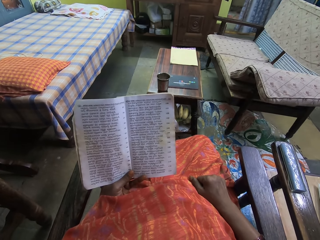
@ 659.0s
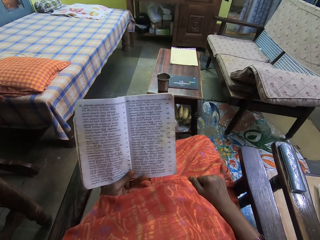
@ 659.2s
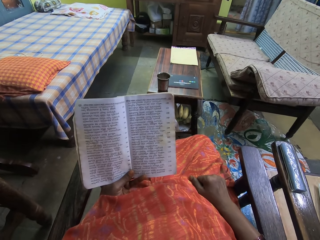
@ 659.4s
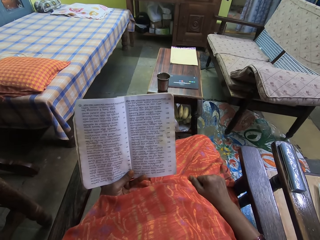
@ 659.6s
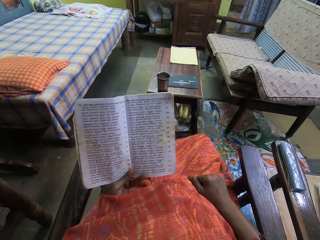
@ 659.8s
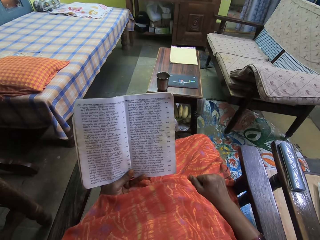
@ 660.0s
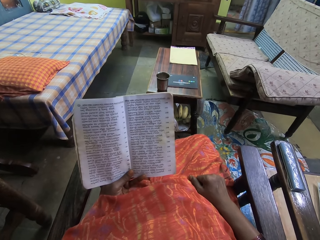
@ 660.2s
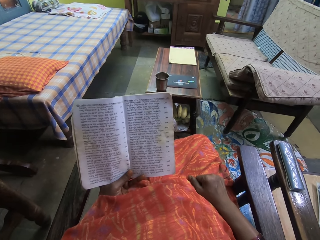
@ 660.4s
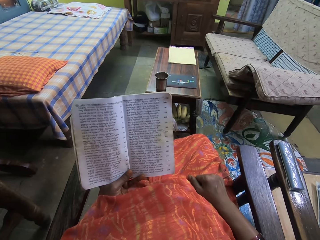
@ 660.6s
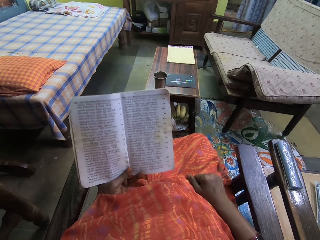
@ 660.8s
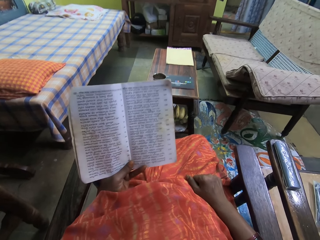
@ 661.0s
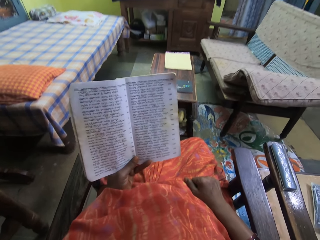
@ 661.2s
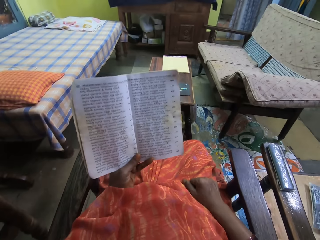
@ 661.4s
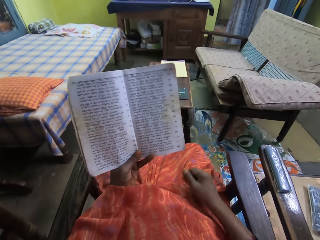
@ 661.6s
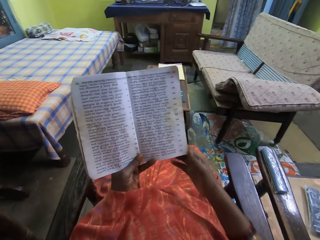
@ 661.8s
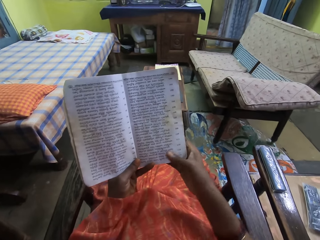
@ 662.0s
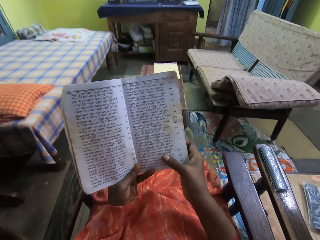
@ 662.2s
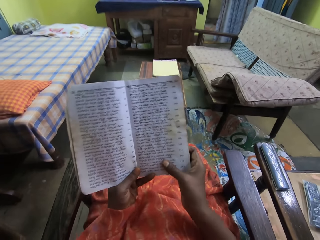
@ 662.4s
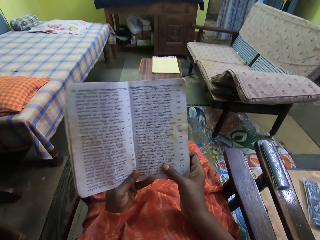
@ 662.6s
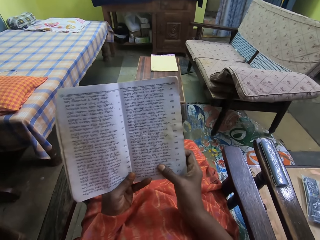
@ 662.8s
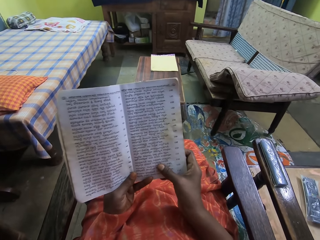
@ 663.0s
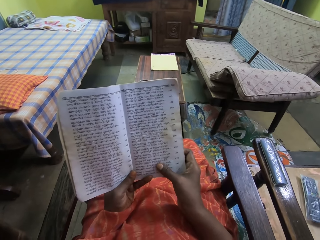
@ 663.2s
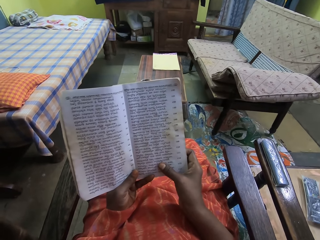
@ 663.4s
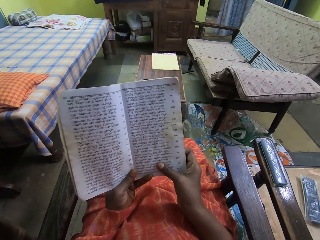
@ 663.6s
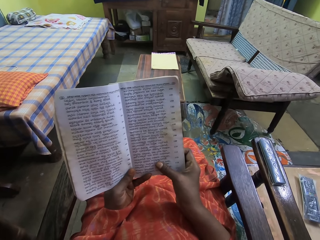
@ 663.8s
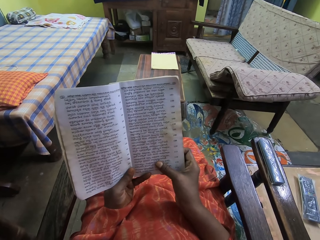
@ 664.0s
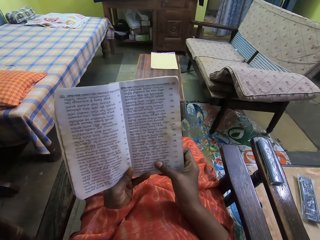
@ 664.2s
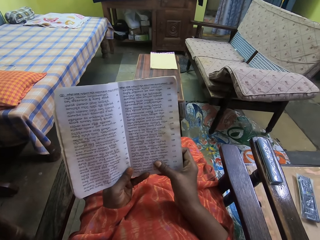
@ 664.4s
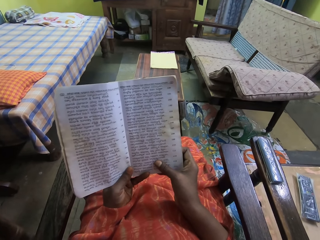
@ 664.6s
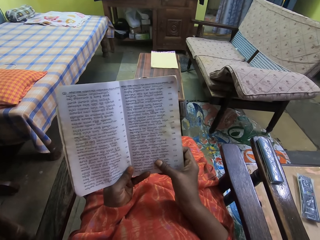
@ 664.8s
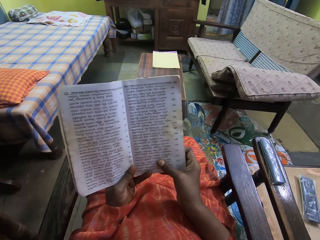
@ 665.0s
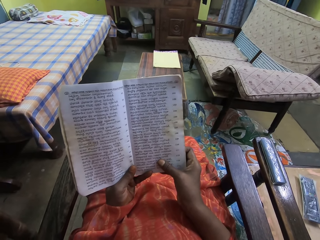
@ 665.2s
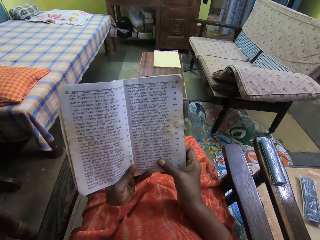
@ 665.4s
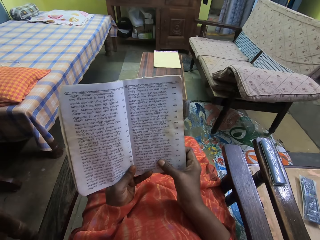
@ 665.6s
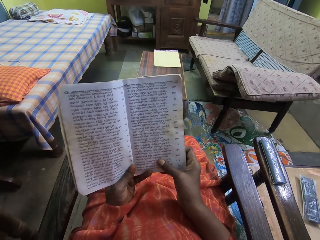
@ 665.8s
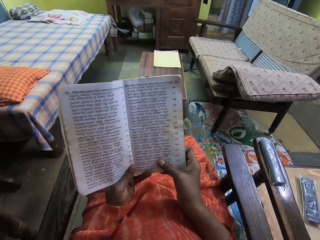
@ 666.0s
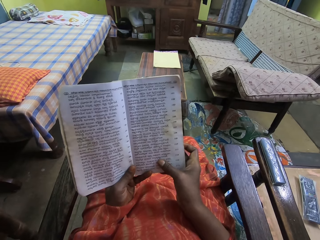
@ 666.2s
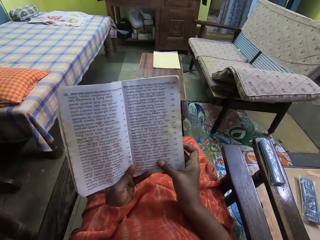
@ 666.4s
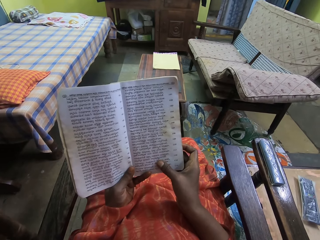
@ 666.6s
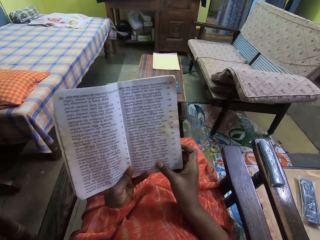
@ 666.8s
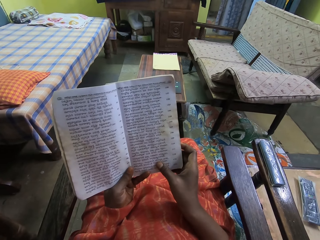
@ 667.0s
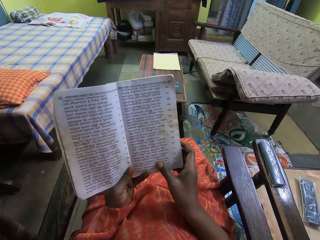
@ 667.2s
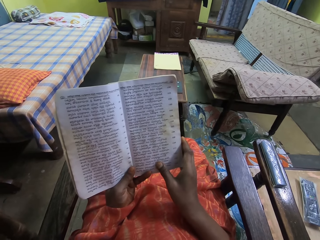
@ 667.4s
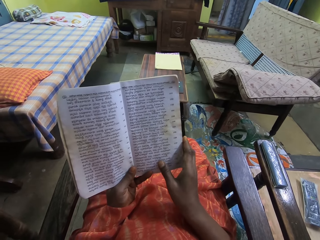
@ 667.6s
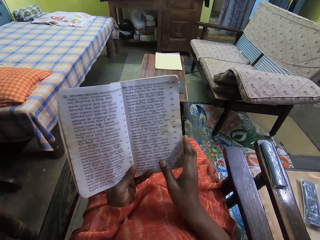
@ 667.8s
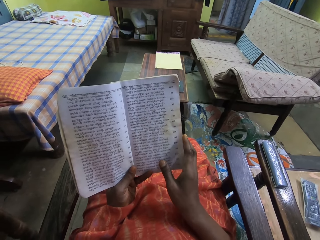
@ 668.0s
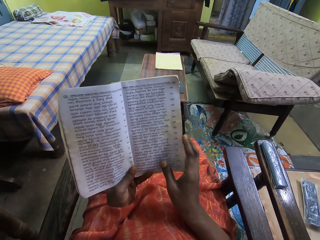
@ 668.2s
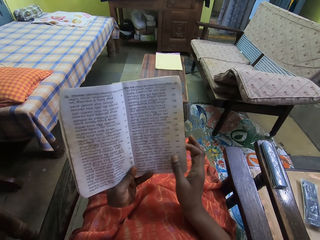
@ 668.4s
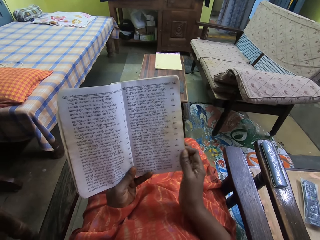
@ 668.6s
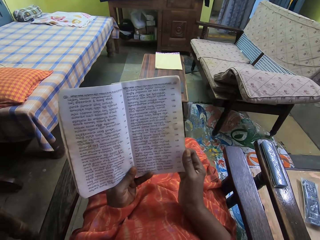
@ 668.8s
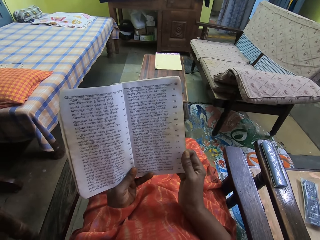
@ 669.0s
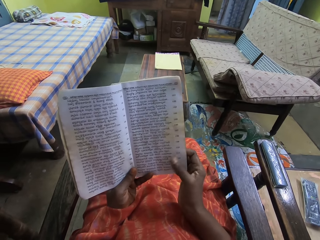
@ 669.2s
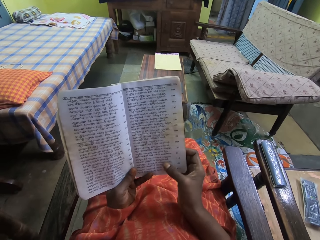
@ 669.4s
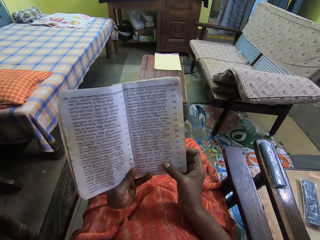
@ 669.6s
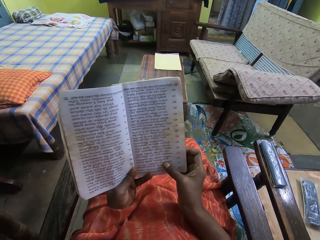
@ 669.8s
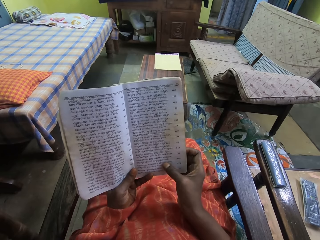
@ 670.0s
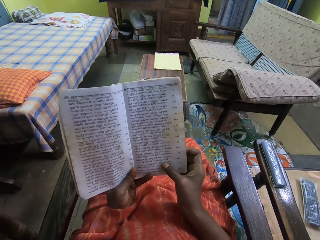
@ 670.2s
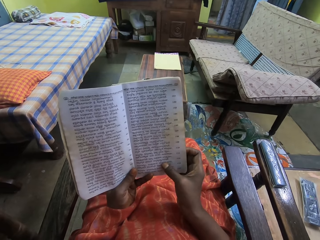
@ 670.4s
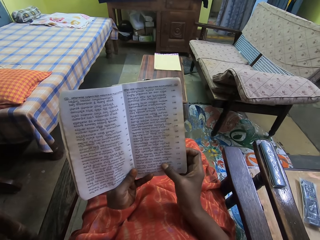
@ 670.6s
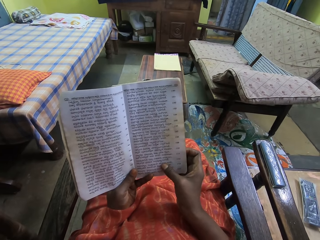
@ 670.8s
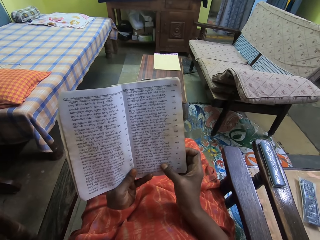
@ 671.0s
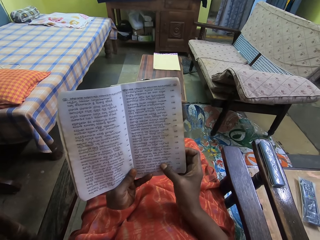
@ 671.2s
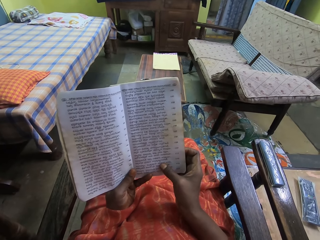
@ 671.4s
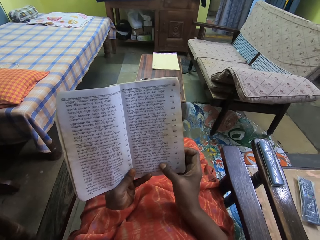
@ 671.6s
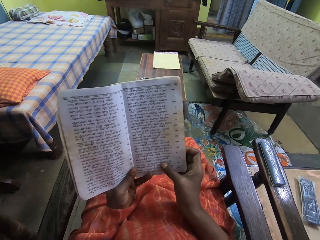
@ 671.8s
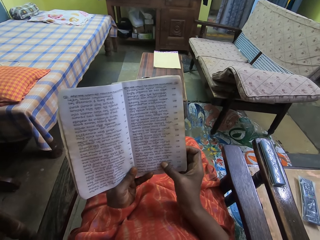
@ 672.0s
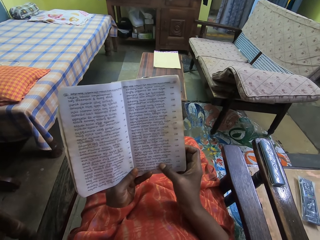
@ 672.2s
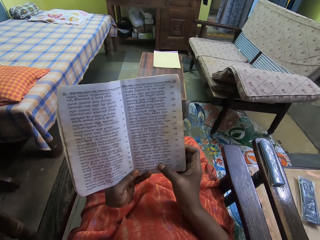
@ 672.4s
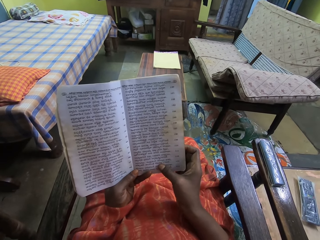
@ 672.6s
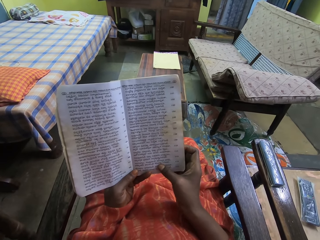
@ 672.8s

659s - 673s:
The camera wearer adjusts the hand. They read the book. They hold the book. They read the book. They adjust the hand. They read the book.

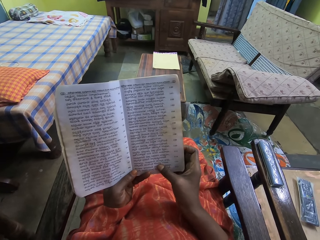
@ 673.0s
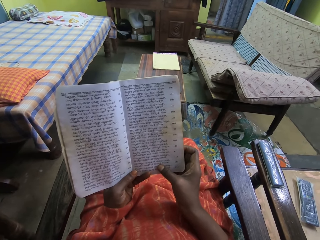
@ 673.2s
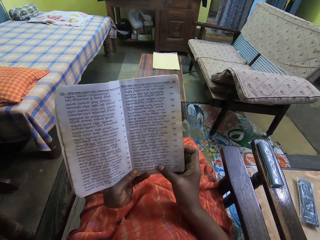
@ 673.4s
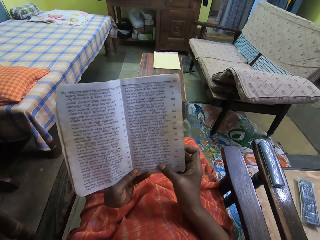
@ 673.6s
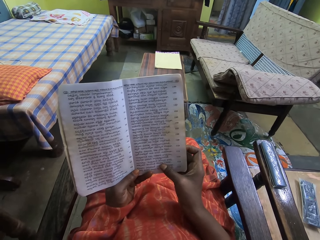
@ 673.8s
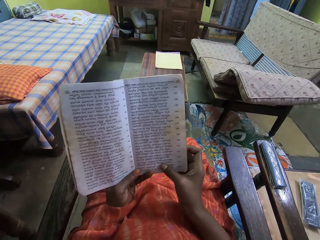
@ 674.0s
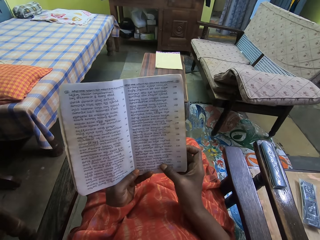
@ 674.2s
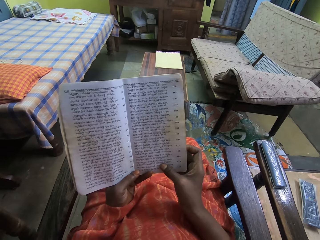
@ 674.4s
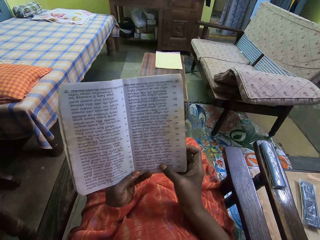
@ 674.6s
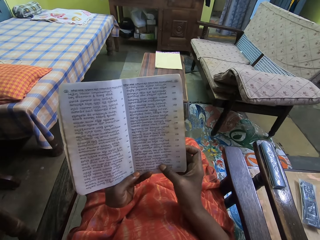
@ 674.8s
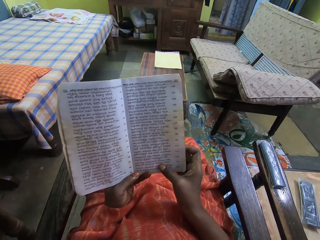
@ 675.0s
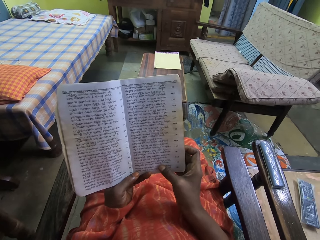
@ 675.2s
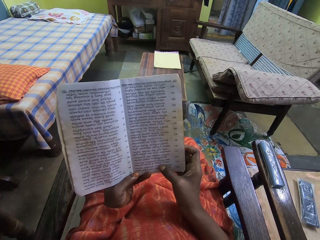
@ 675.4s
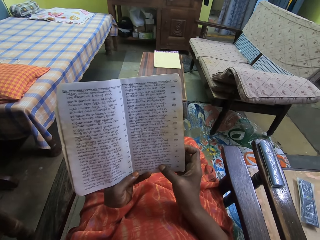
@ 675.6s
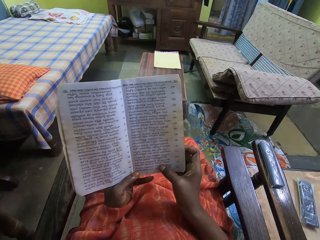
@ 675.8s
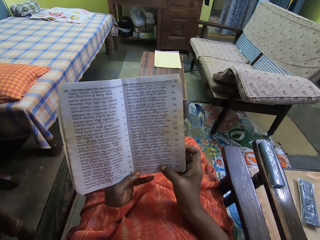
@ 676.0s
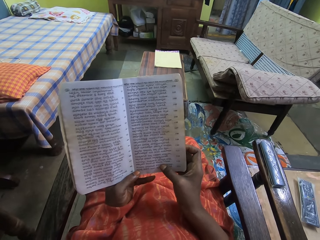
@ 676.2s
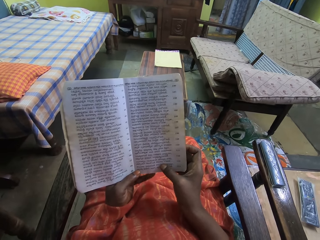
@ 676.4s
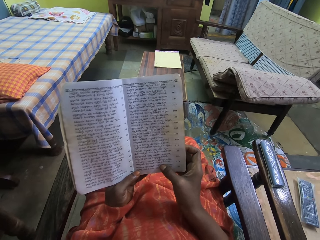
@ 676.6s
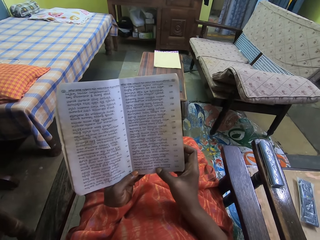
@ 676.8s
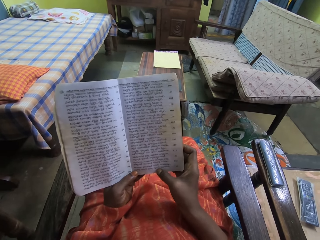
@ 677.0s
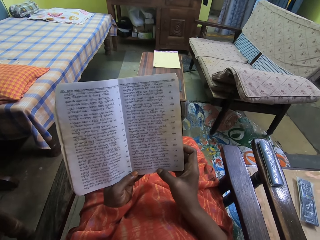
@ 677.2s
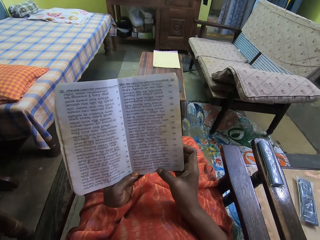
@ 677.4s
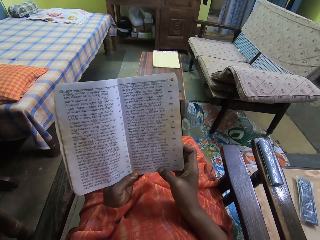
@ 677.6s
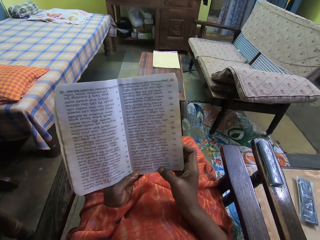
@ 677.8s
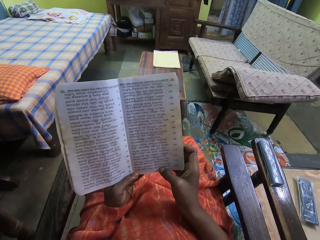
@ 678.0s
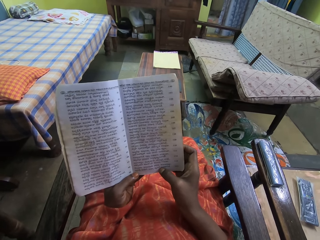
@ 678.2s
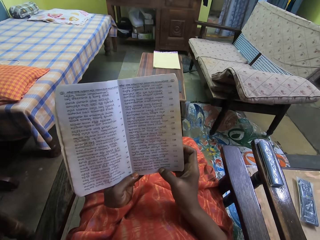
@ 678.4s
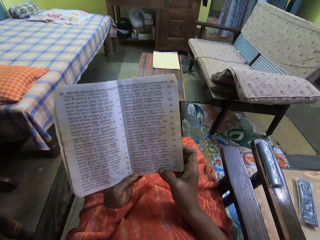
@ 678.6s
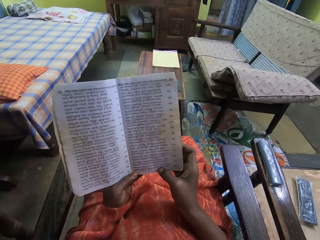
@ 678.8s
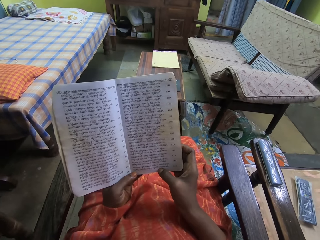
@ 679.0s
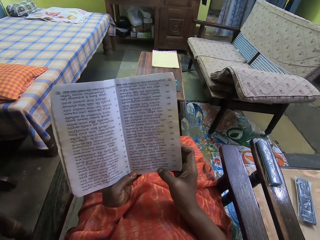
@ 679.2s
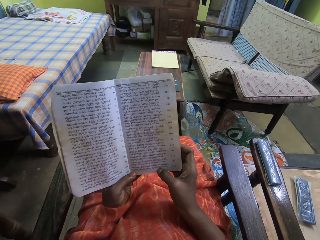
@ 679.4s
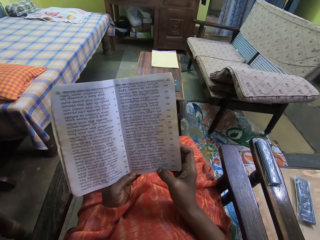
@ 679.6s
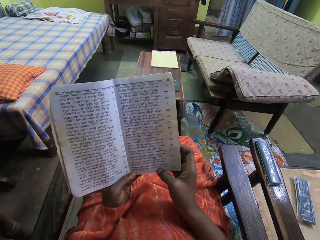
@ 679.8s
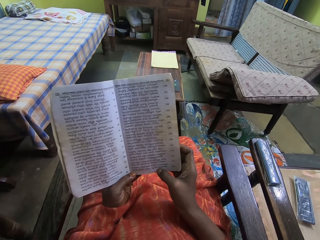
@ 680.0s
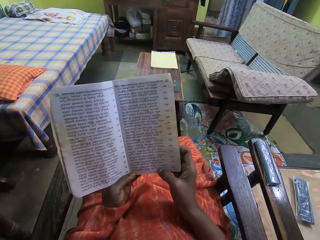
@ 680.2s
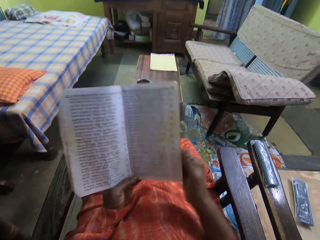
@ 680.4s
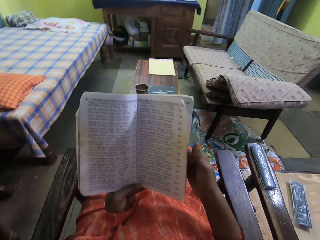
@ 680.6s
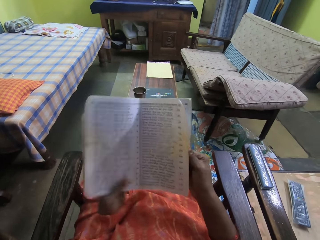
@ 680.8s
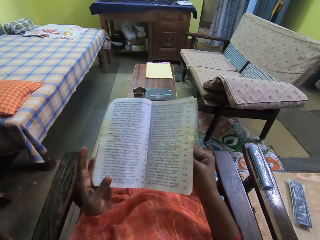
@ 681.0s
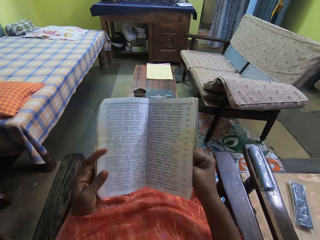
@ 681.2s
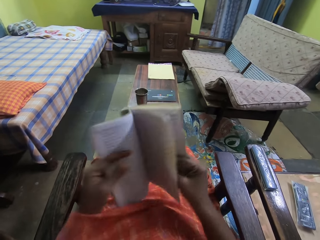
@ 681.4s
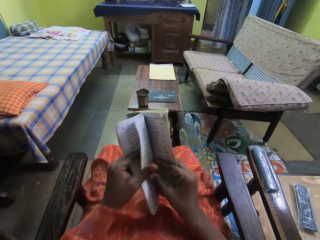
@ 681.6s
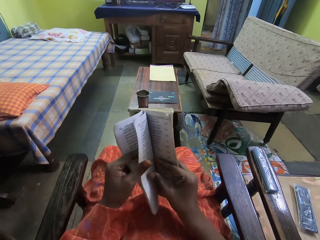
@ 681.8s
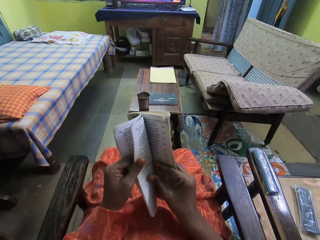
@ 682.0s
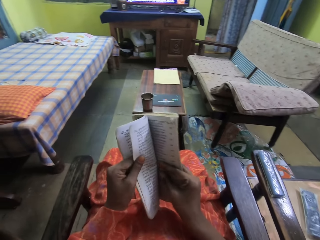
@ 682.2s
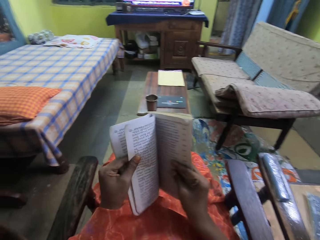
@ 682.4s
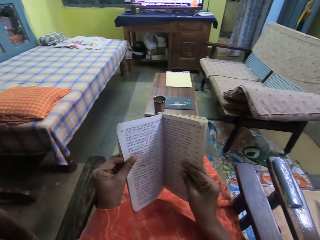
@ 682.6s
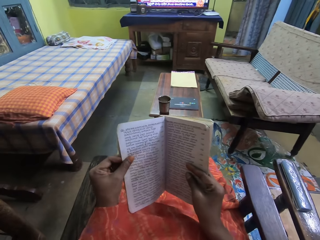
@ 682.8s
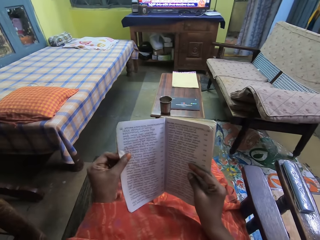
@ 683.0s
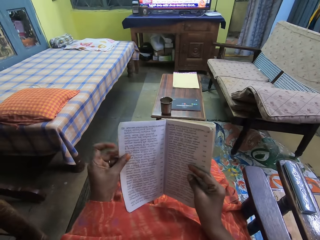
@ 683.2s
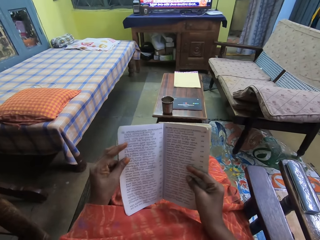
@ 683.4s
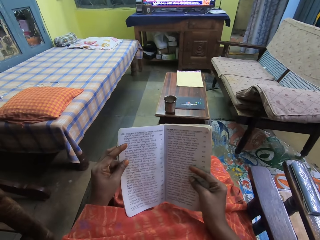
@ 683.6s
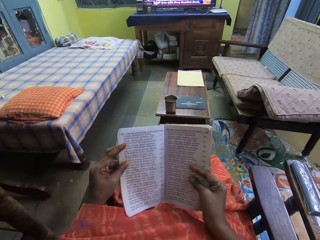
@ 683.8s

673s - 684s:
The camera wearer opens the book.
